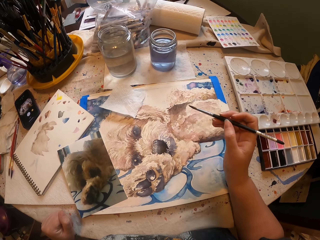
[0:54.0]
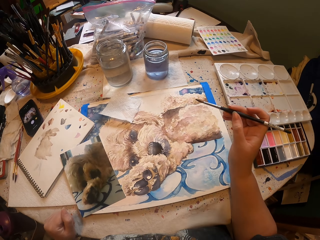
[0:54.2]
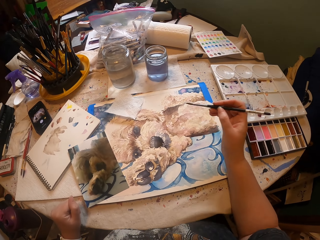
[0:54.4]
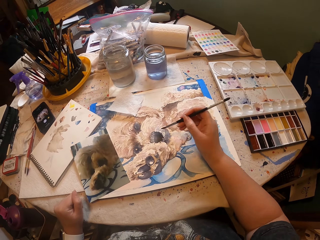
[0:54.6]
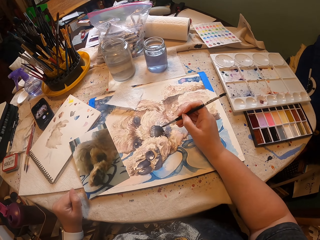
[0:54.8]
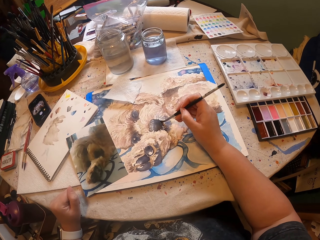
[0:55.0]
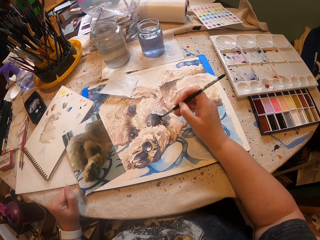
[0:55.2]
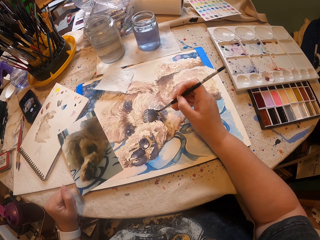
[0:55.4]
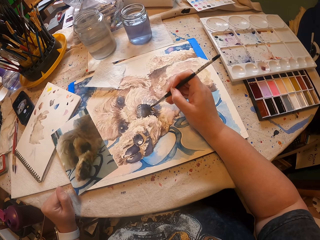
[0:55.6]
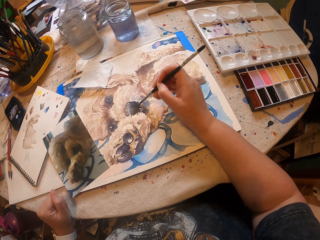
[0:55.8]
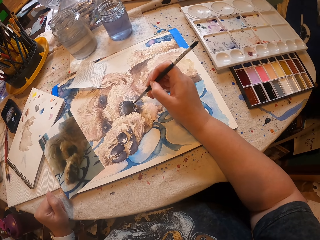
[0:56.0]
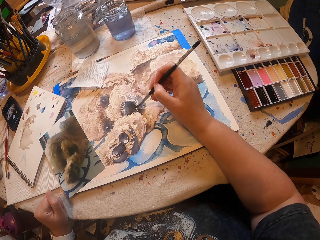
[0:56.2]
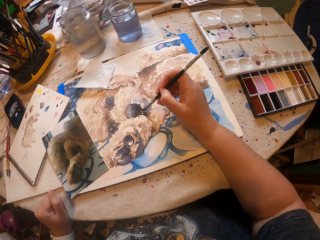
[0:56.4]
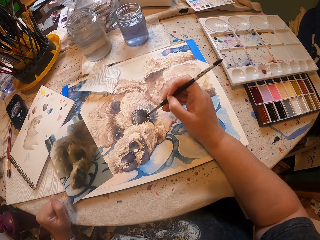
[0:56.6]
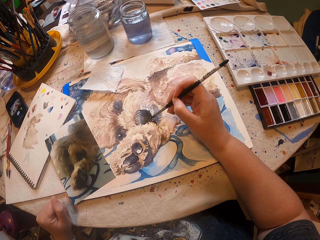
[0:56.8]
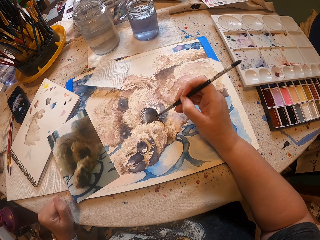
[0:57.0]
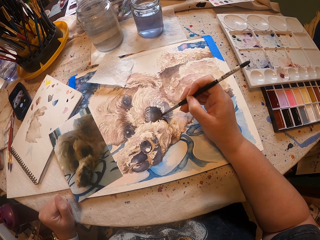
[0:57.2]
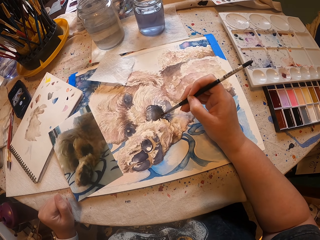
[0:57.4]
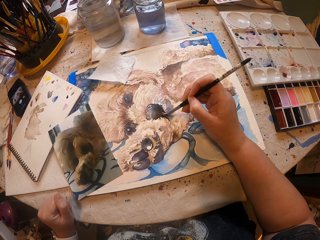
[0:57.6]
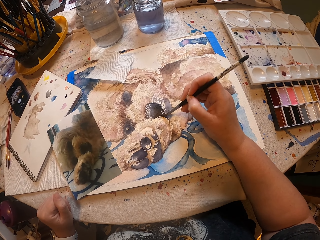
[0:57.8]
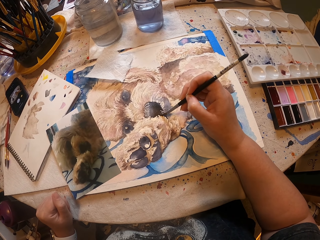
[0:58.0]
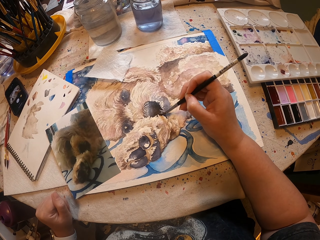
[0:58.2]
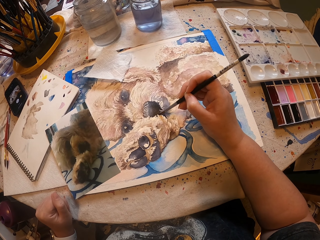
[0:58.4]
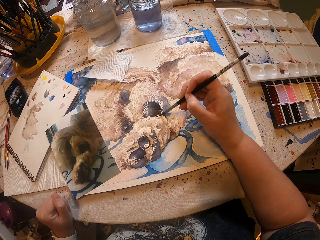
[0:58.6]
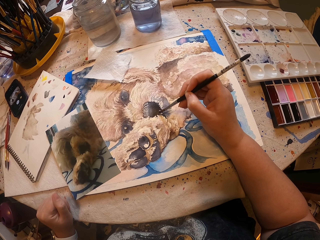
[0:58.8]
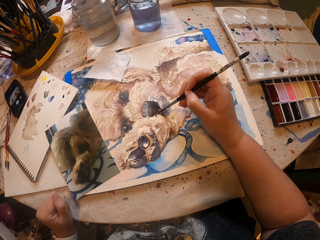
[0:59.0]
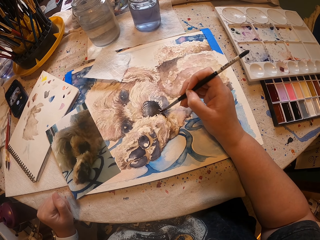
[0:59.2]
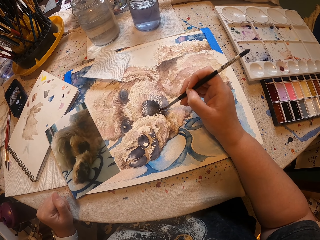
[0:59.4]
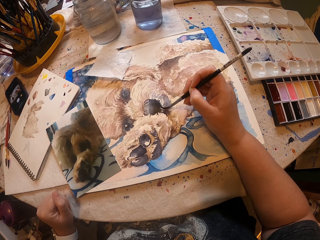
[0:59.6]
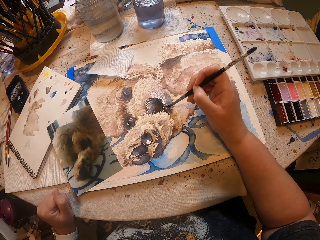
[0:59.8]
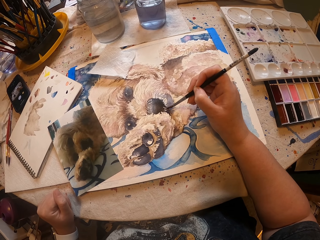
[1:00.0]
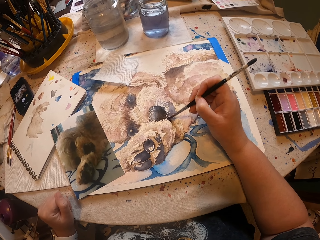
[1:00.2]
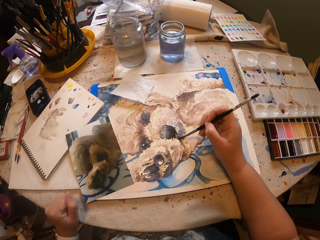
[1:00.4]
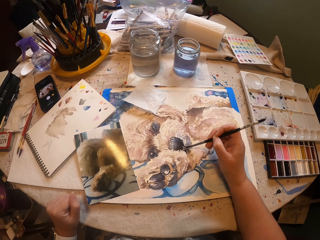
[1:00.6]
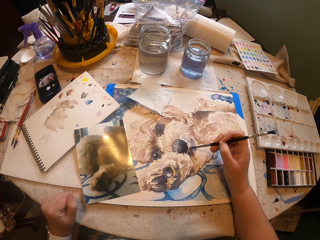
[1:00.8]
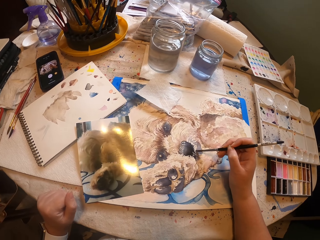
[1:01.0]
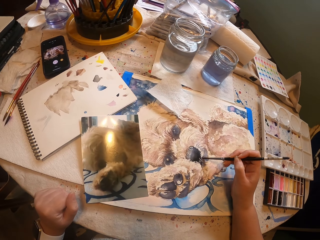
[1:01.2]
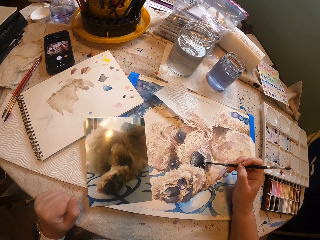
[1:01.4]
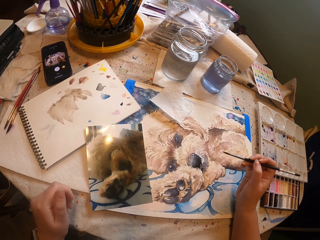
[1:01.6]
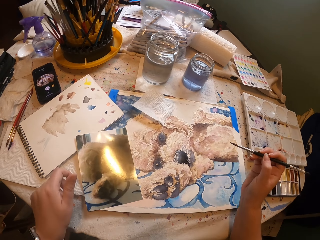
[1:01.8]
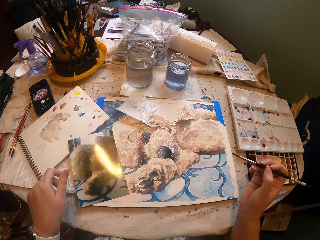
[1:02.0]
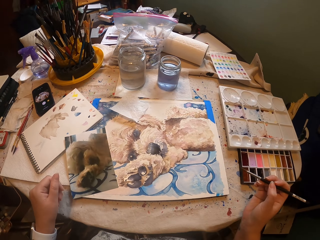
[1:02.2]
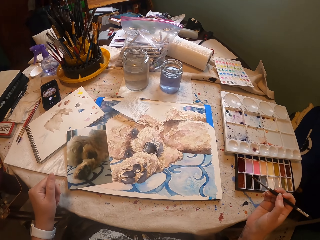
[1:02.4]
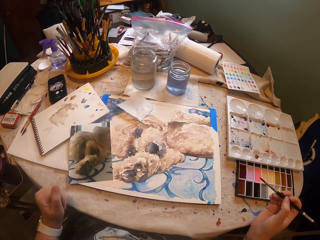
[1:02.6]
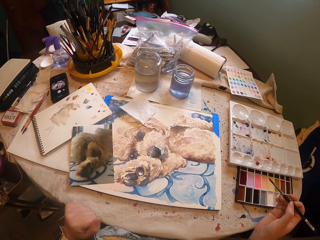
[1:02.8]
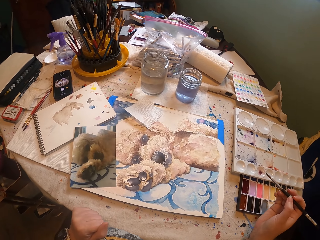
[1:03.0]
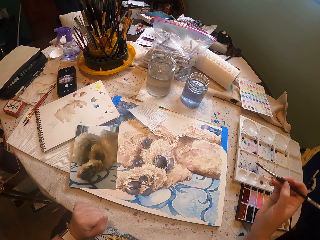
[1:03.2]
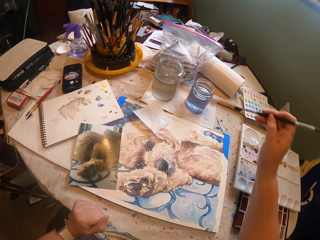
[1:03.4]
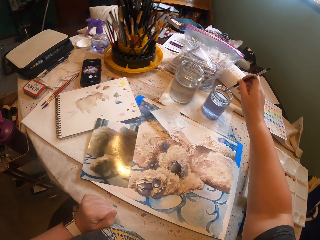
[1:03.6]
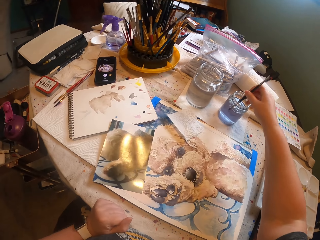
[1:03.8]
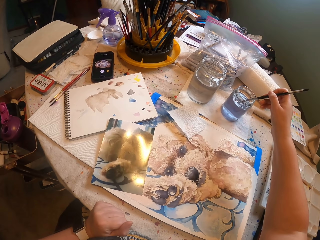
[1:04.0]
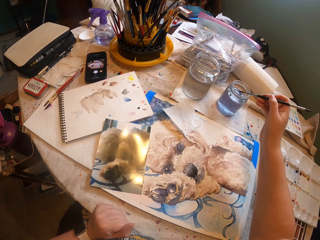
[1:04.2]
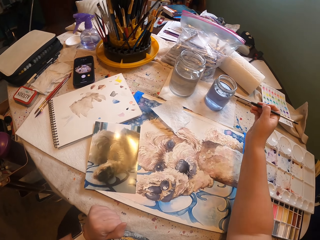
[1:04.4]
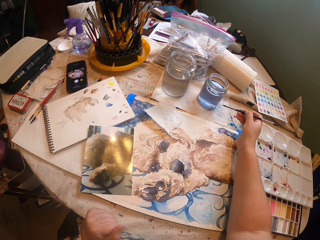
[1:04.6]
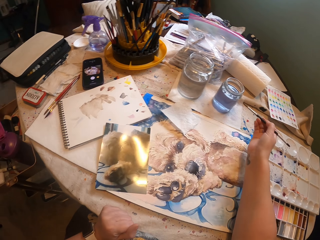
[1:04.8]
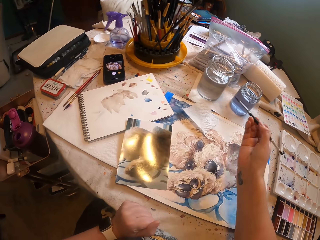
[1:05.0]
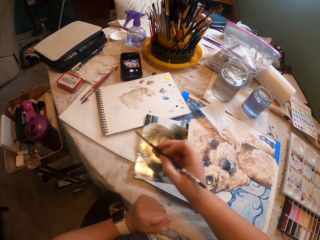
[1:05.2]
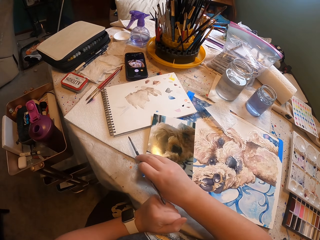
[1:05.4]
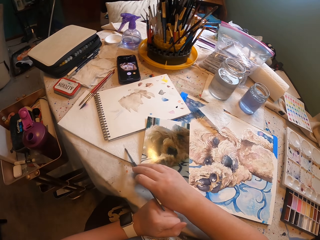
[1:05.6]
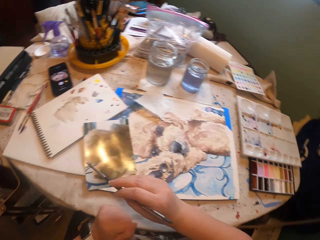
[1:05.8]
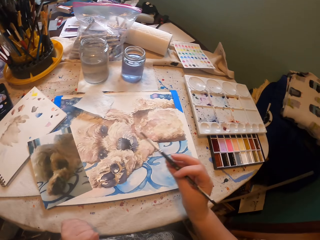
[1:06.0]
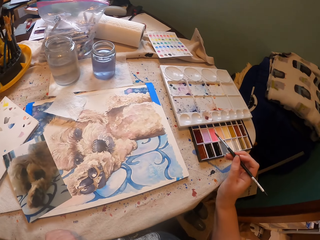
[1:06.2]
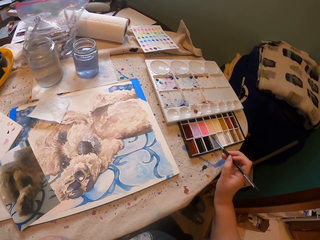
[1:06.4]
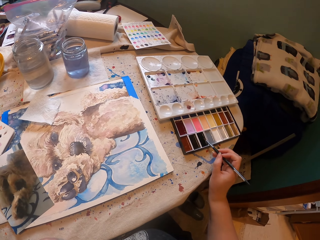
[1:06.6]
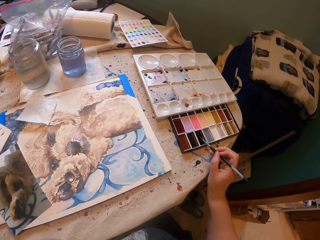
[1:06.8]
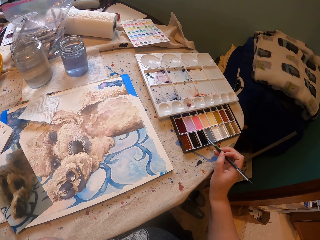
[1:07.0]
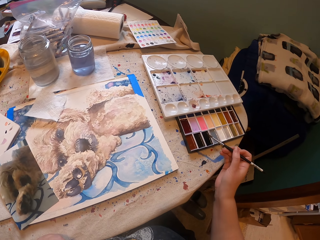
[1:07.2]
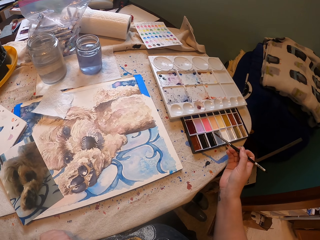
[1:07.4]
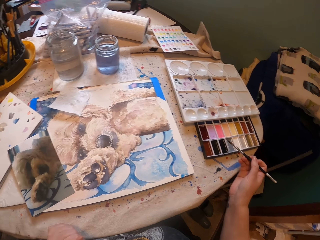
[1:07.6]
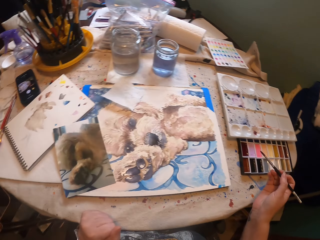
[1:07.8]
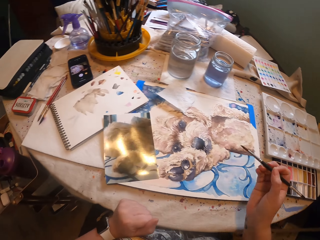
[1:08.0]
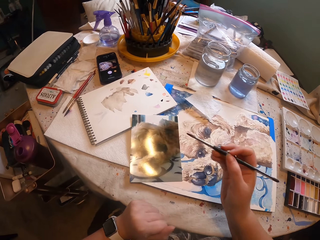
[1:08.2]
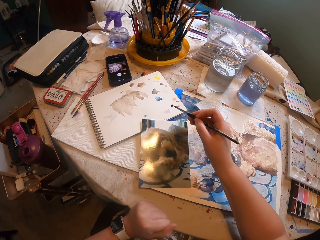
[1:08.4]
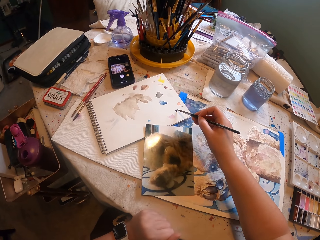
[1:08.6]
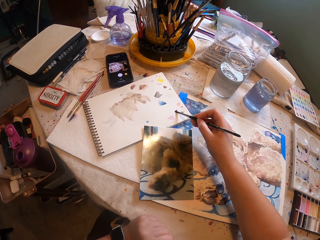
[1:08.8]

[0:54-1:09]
The camera wearer pulls the brush off the portrait and paints the portrait with the brush. They pull the brush off the portrait. They dip the brush in a tin and pull the brush off the tin. They rub the paint brush on the paper. They dip the paint brush in the paint. They rub the paint brush on the paper.

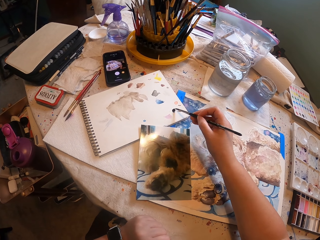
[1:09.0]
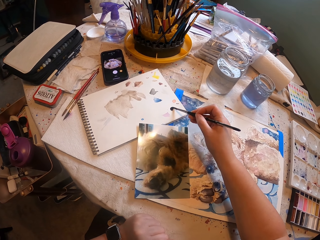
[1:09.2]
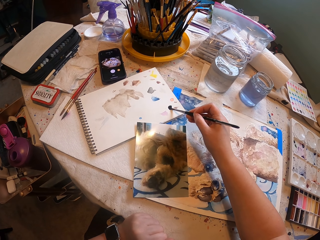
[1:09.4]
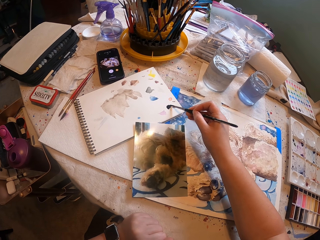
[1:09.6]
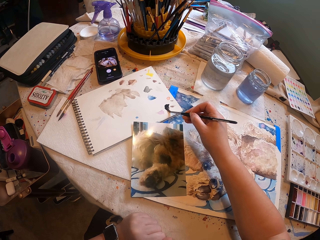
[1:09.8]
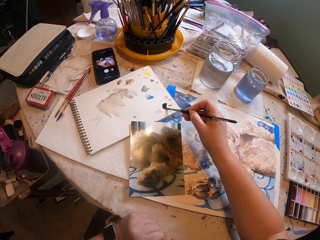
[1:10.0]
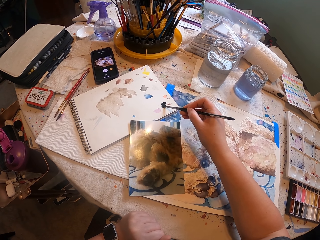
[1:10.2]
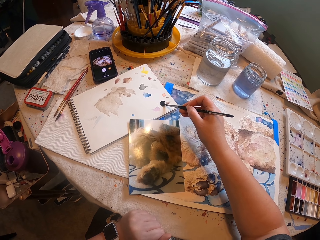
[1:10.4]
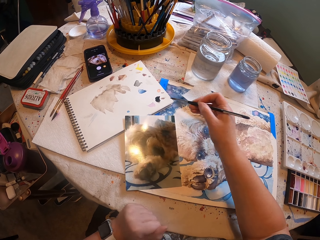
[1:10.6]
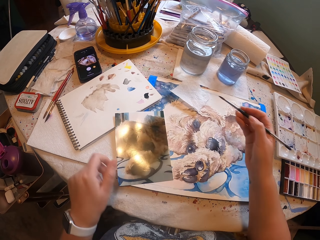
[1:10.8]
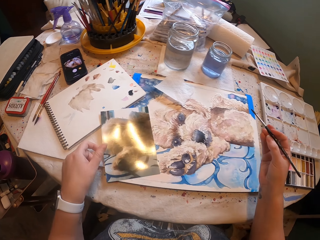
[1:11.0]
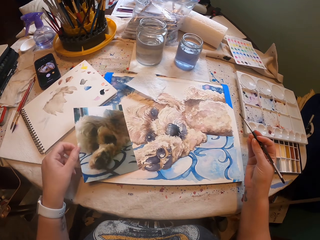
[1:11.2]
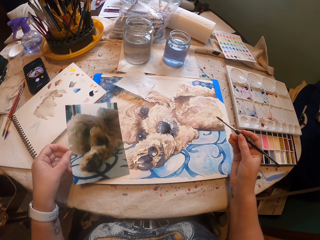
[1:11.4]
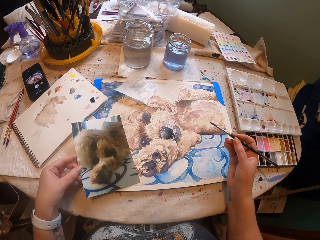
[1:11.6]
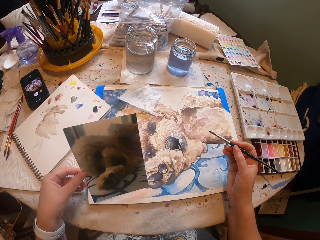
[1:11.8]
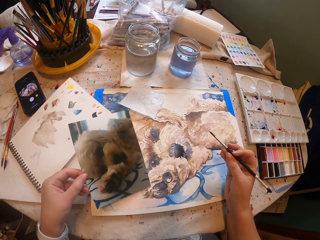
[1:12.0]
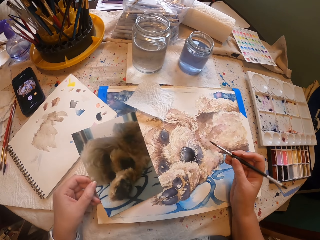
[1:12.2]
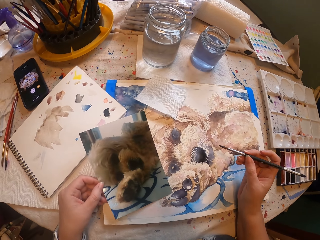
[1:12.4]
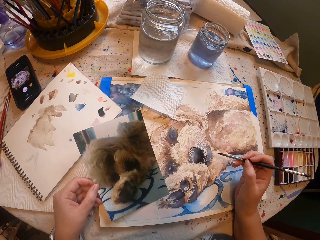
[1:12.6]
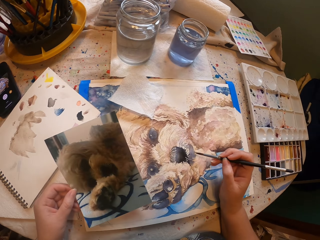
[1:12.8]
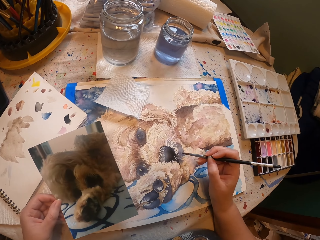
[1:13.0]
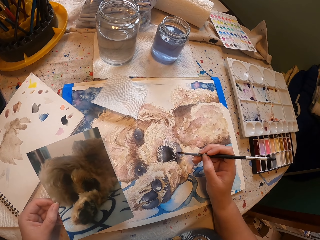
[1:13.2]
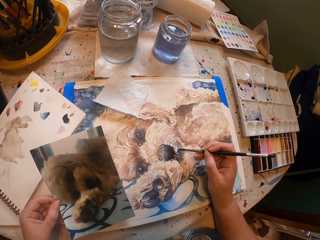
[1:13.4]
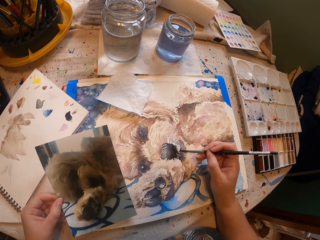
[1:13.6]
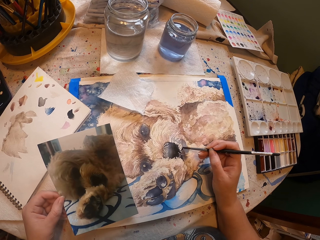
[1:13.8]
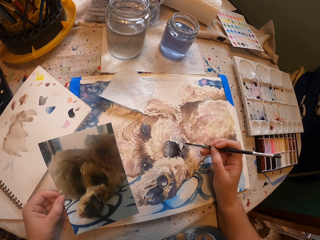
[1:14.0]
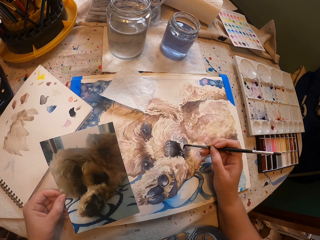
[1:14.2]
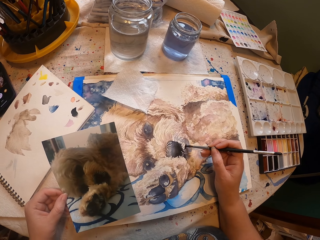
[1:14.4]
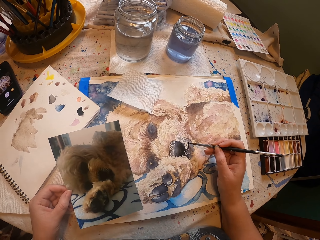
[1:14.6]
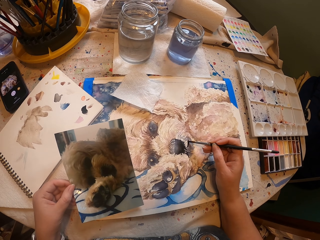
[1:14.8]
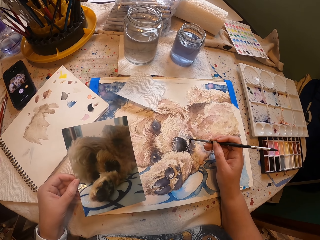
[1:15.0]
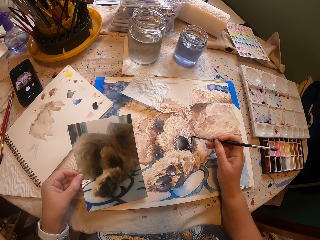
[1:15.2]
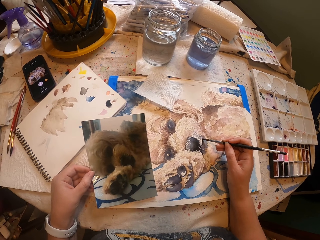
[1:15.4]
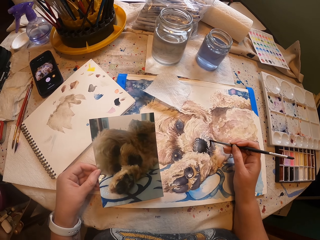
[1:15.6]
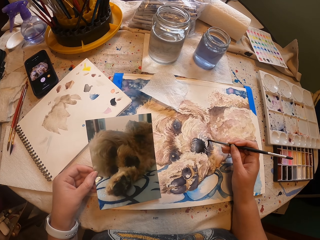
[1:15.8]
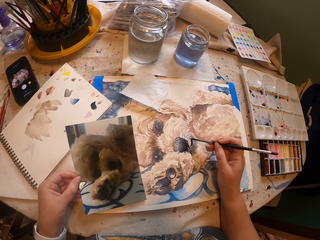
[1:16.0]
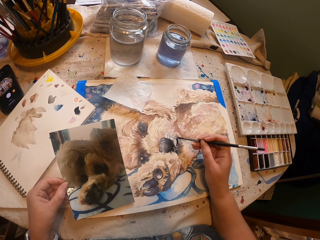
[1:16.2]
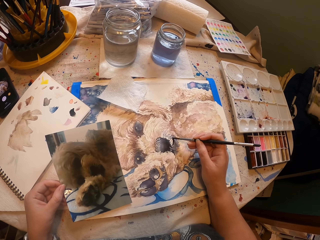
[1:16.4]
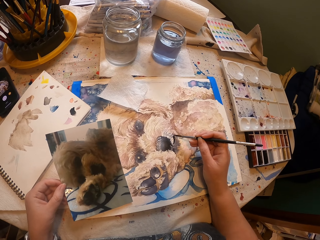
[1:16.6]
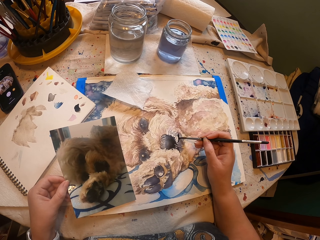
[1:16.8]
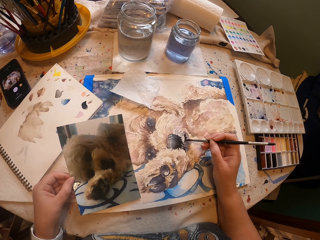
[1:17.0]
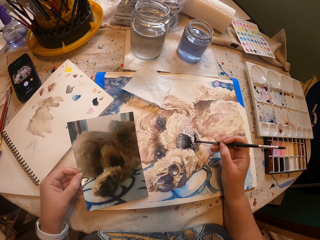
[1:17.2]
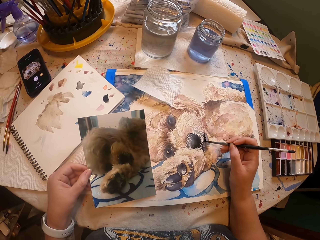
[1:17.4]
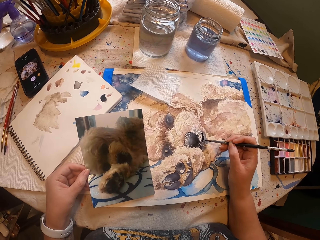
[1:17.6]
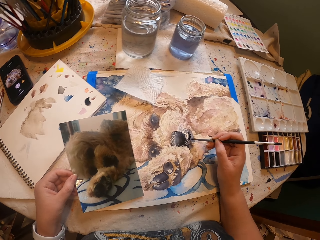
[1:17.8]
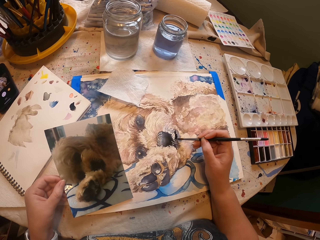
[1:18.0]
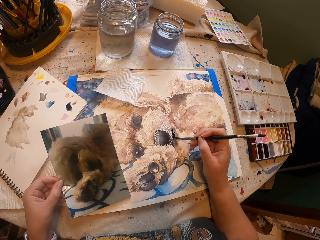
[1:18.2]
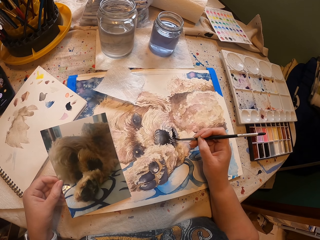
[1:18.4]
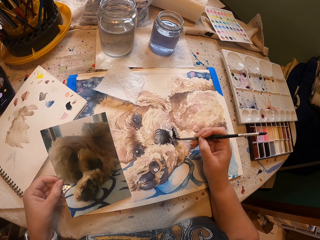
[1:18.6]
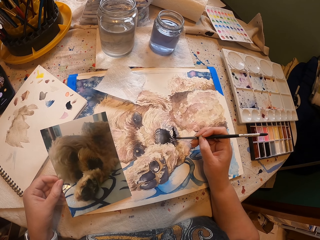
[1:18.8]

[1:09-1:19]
The camera wearer paints a paper. They pull the brush off the paper. They lift the picture from the table. They paint the picture with the paint brush.
